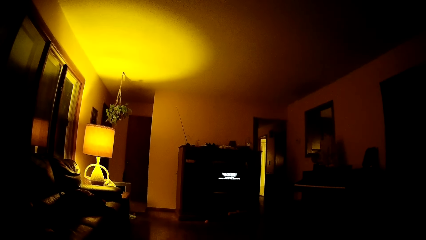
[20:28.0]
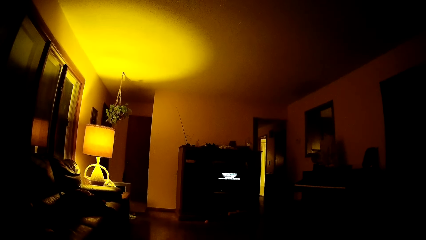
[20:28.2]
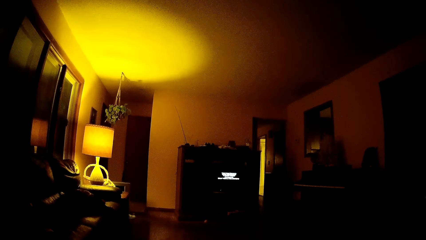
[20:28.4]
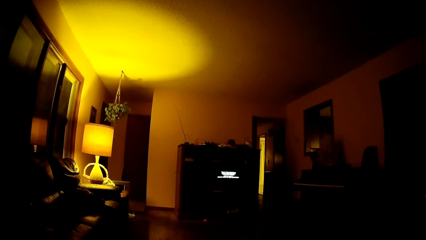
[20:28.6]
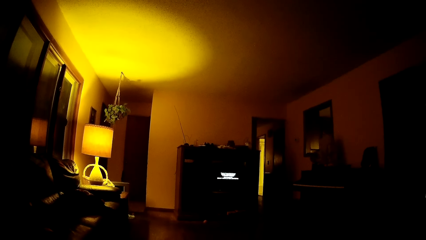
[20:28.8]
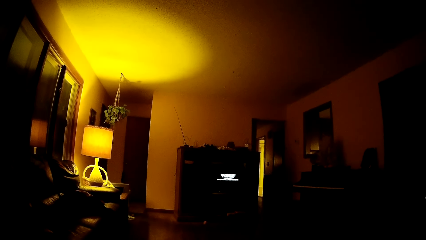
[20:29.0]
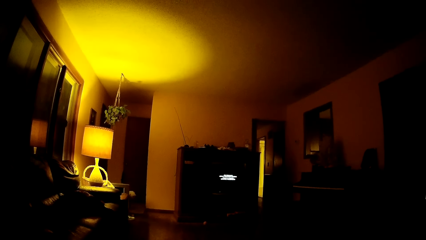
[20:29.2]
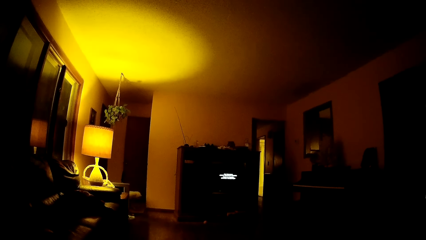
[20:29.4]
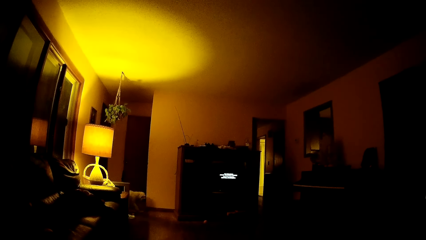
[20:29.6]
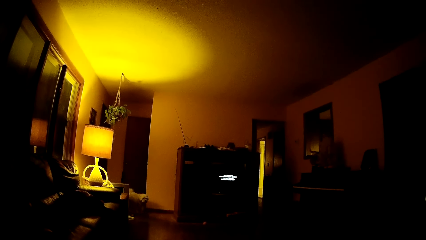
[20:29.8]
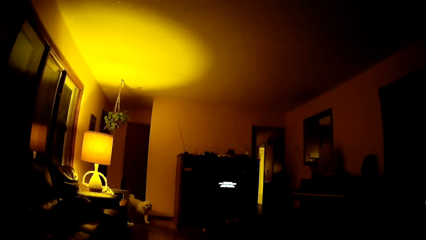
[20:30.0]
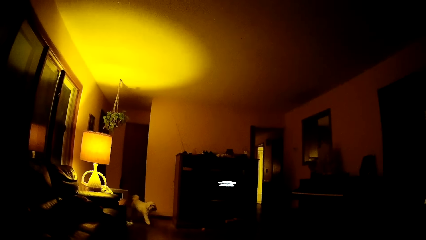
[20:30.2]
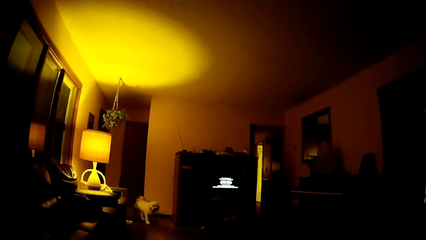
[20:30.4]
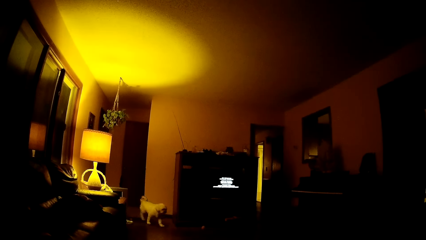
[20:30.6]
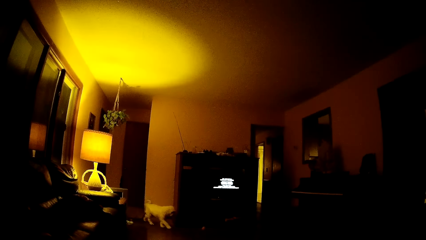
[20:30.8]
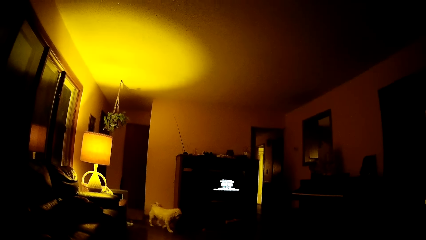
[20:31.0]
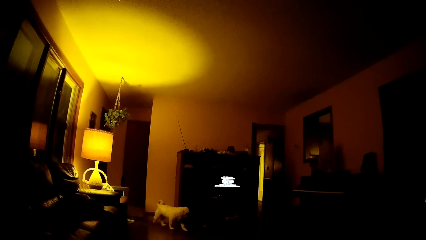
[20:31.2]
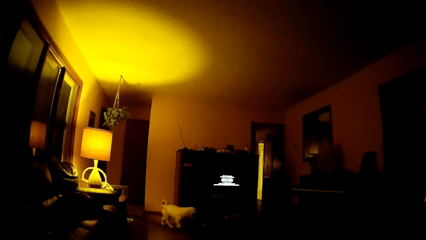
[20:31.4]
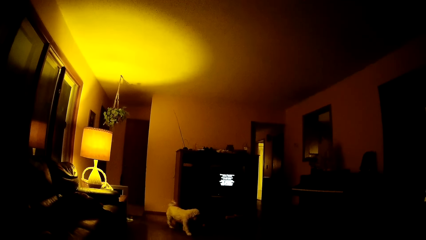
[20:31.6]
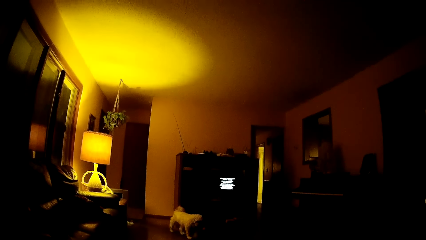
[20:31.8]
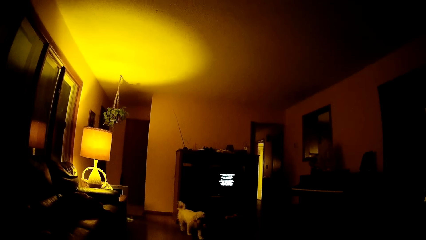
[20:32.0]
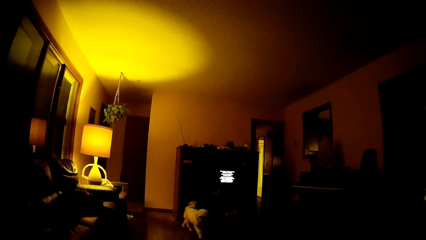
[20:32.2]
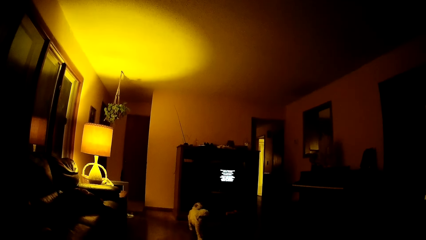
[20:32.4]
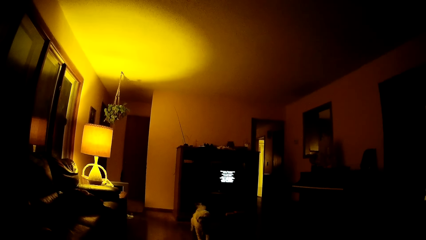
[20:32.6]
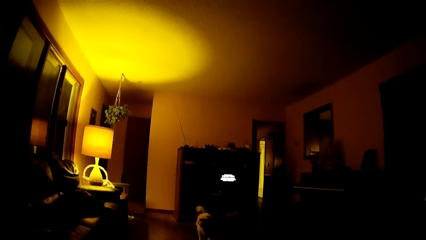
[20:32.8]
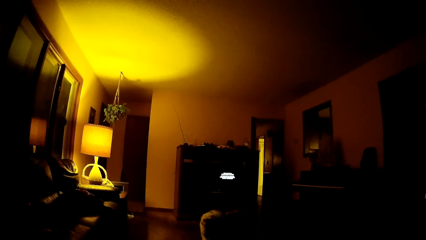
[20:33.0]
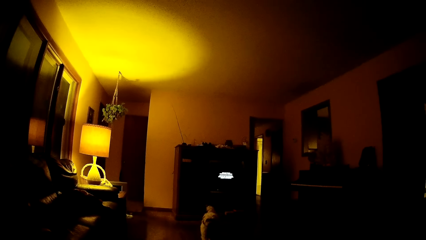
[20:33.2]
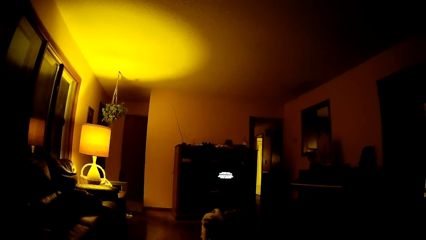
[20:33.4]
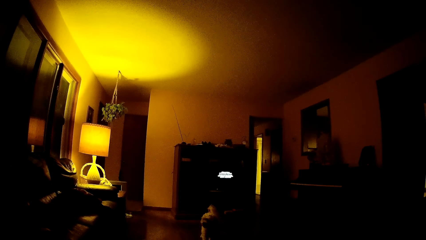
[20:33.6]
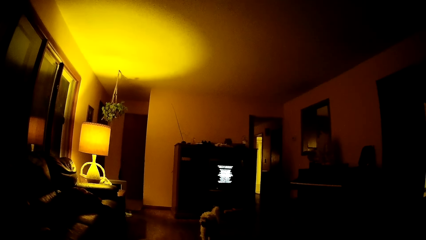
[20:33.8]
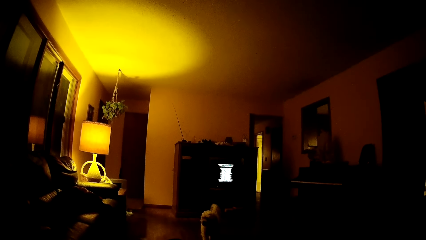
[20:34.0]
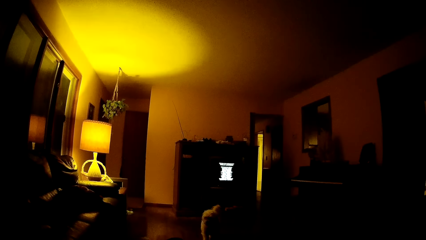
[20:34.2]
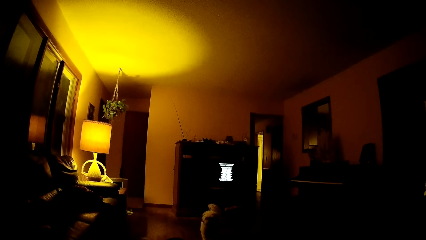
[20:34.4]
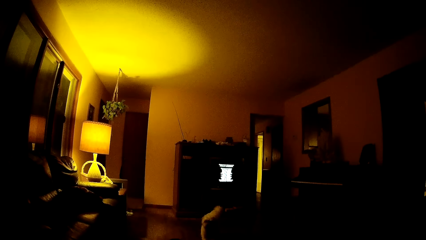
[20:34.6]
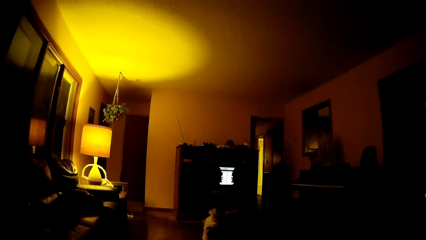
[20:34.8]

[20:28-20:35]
The dog walks into the sitting room.

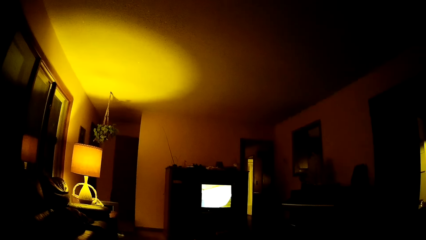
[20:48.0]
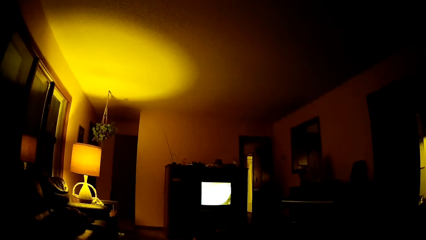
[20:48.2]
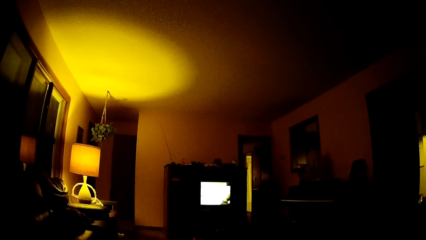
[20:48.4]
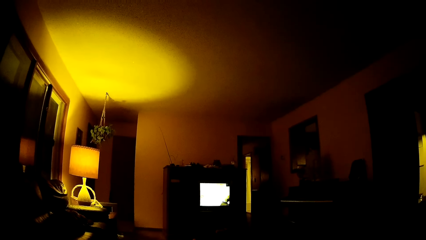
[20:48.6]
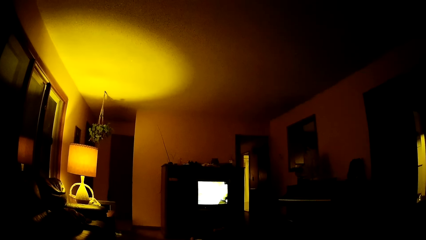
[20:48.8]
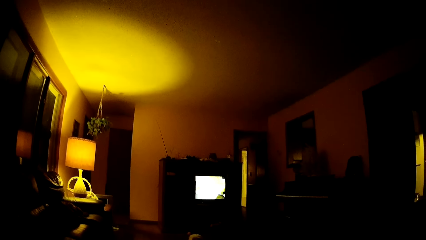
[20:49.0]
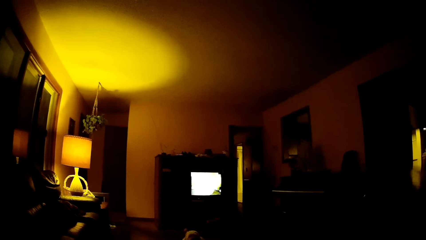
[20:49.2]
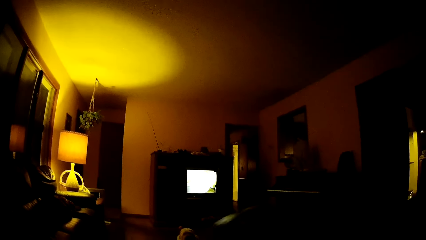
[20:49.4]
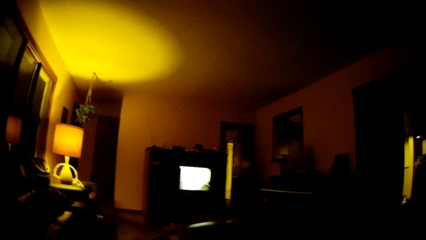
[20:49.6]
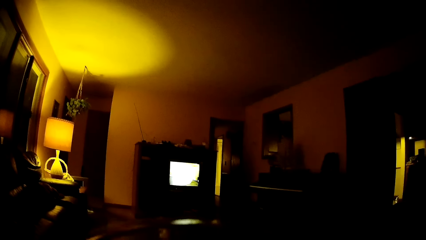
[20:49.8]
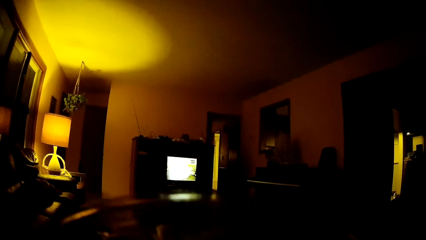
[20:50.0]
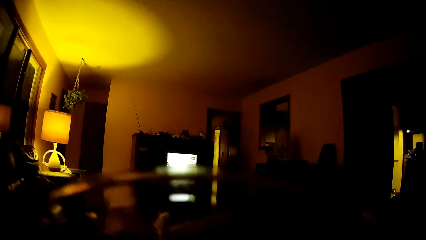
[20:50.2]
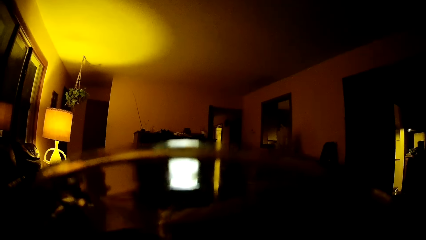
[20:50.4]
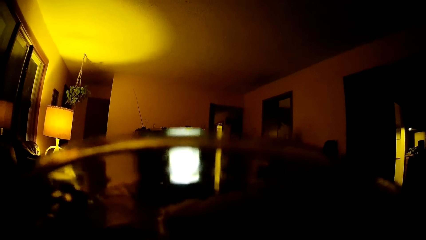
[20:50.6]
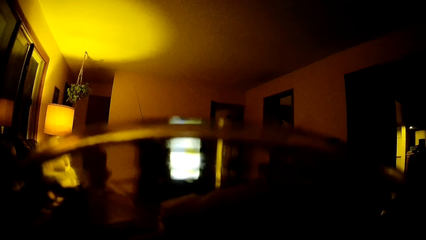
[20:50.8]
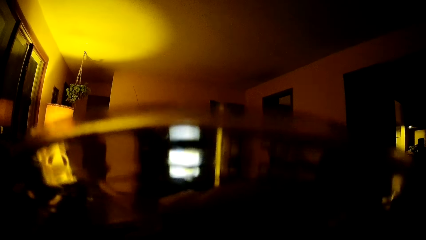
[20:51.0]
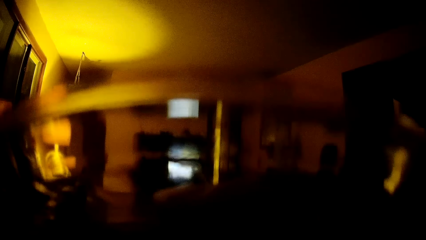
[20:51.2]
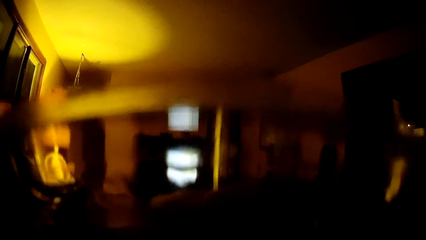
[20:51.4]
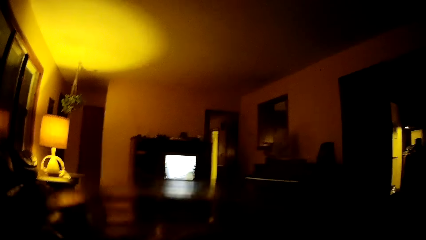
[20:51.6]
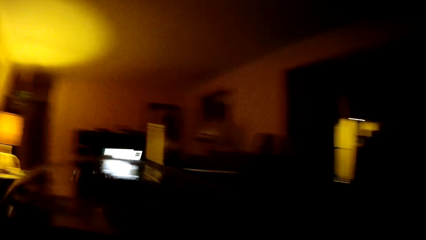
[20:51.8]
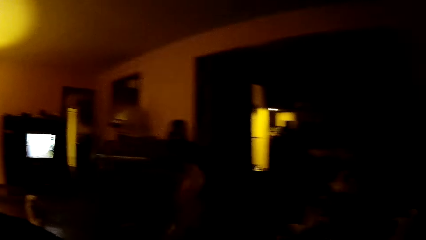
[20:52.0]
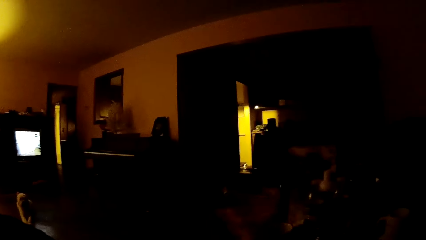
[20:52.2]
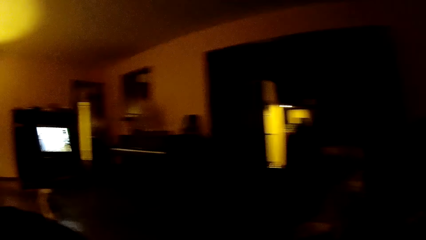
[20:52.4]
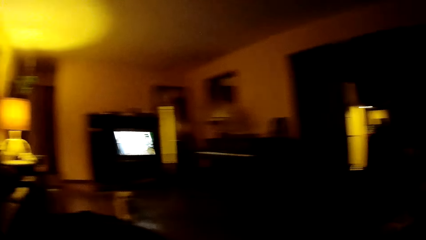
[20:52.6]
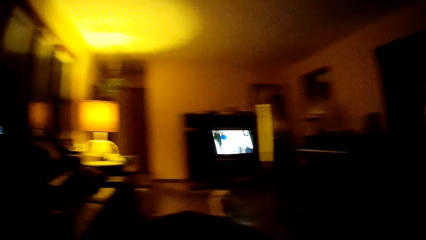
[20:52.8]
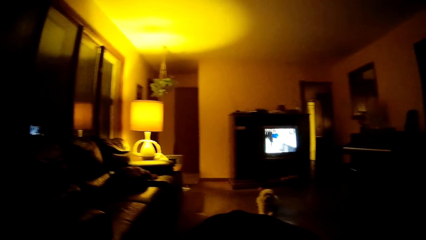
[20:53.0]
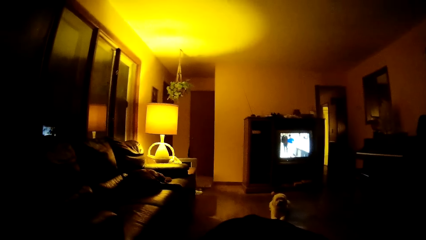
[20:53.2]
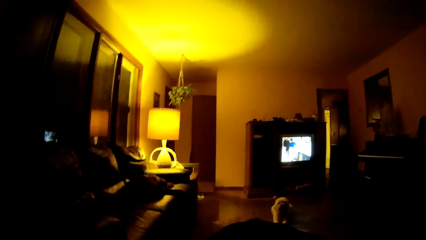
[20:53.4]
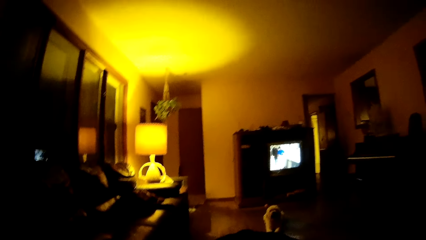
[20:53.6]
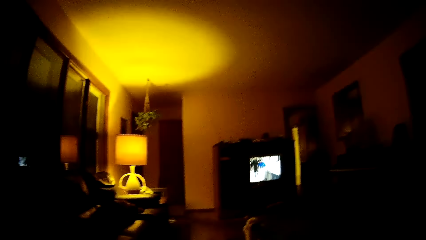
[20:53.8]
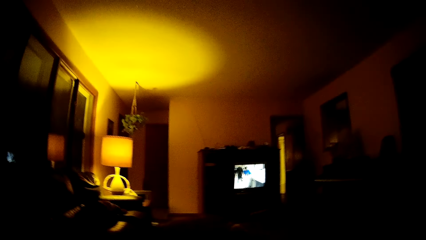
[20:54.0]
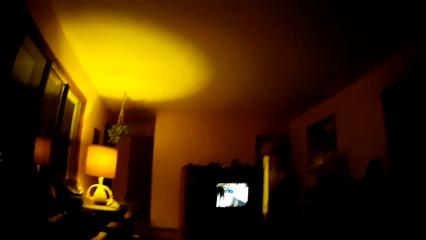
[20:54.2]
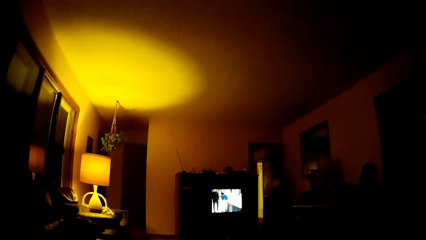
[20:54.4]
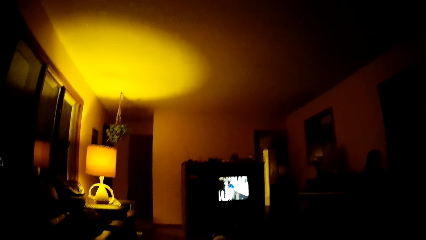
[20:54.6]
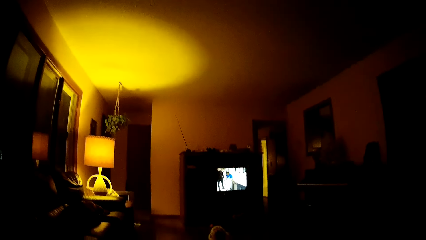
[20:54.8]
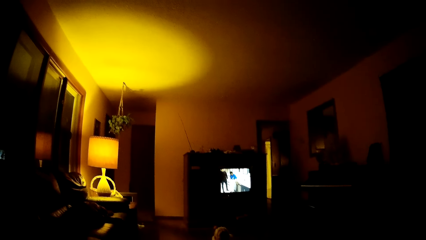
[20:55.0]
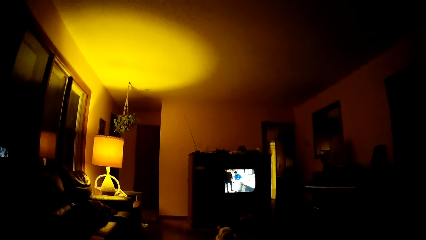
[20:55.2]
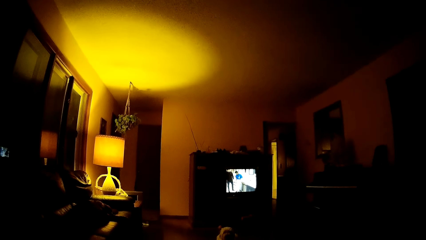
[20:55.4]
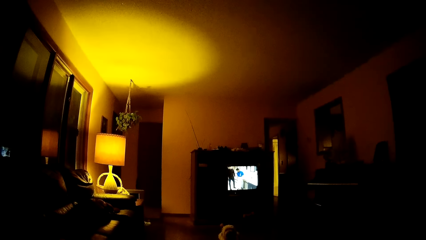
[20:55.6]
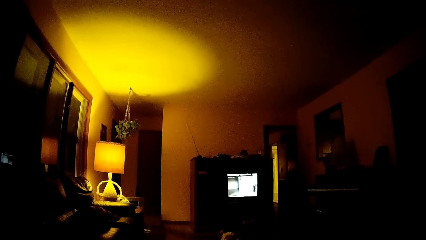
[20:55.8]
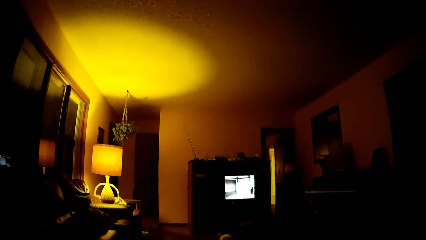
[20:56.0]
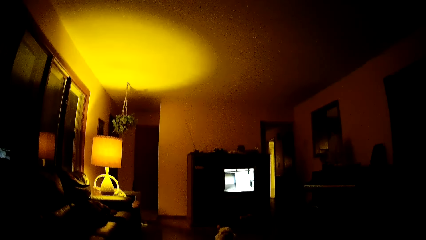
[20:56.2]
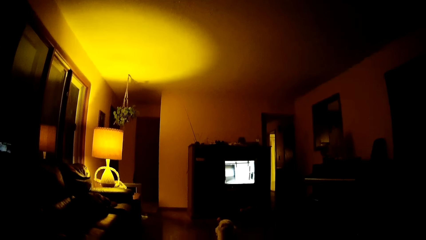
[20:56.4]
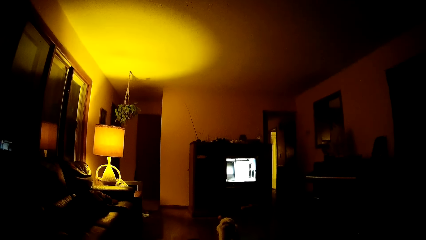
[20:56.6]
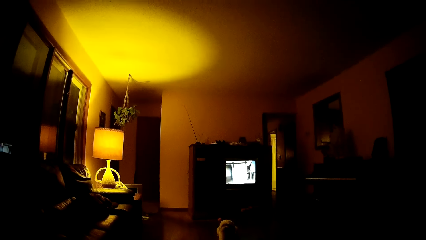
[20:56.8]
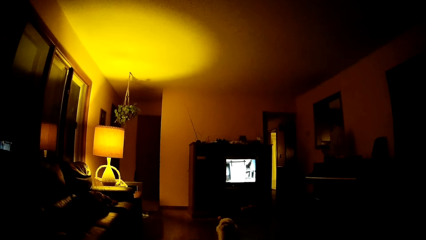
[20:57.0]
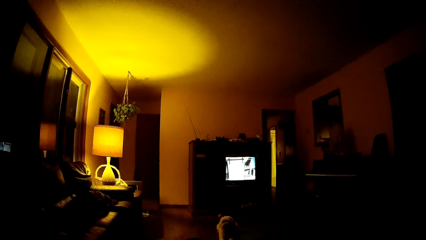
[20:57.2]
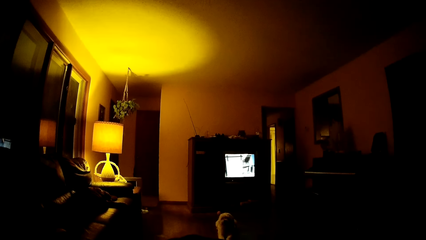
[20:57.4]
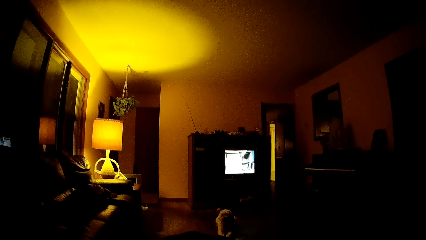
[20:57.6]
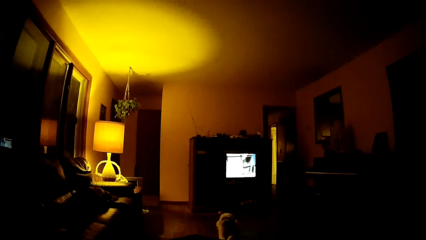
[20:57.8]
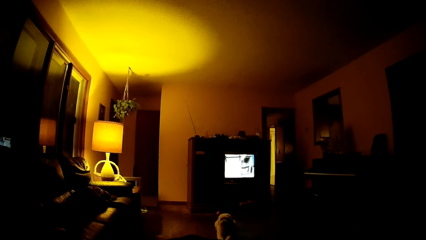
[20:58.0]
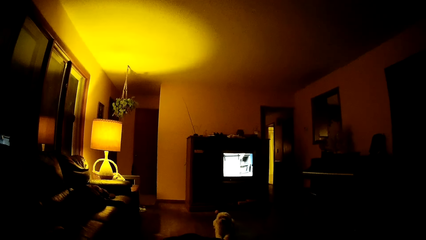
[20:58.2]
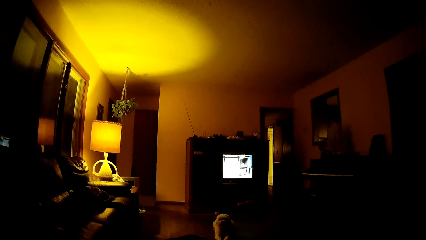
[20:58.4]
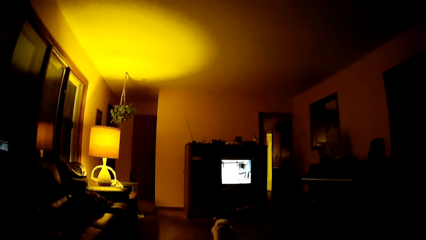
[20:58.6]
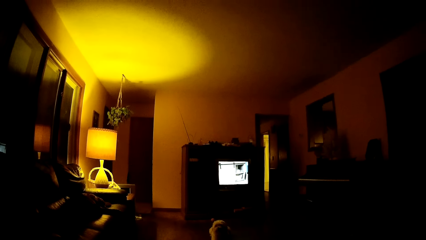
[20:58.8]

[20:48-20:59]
The camera wearer drinks from a glass cup with his right hand. He places the glass aside. He watches TV.
